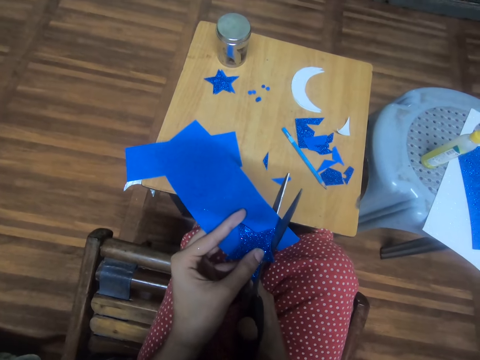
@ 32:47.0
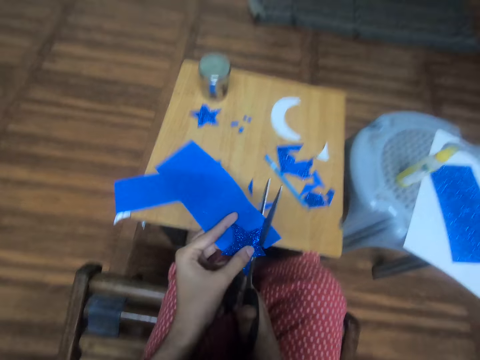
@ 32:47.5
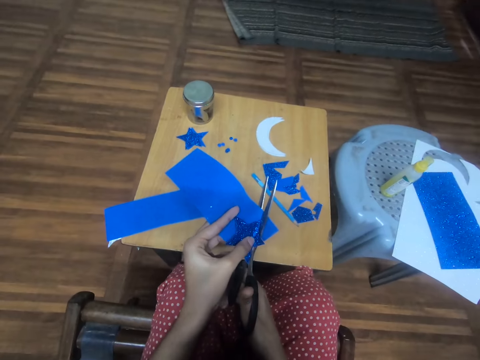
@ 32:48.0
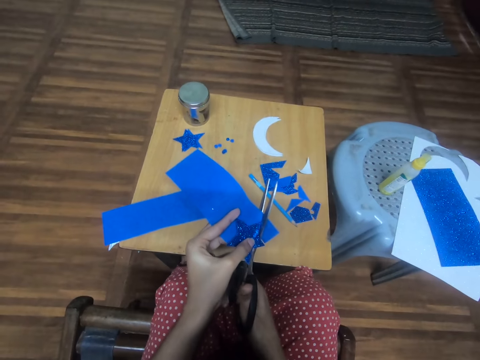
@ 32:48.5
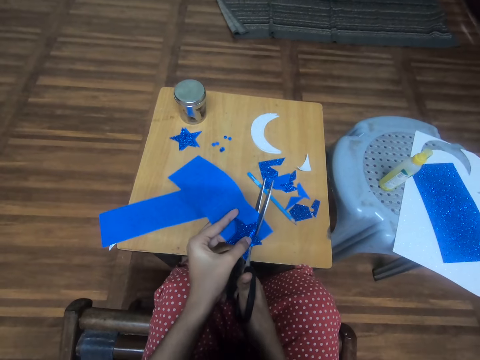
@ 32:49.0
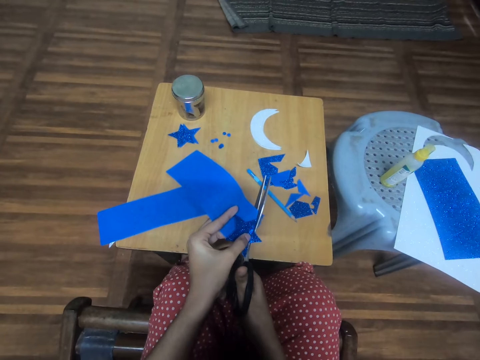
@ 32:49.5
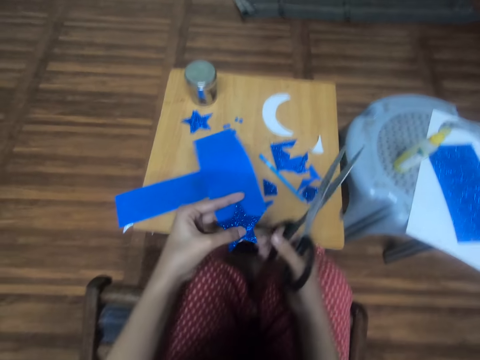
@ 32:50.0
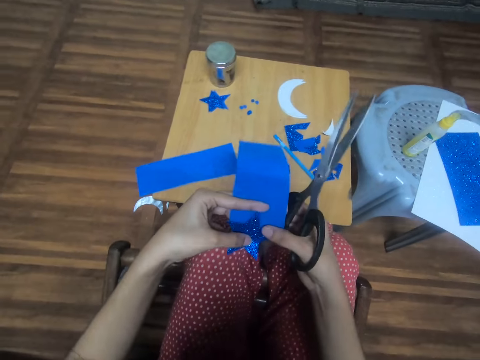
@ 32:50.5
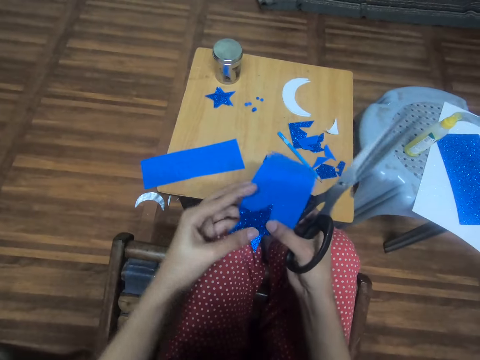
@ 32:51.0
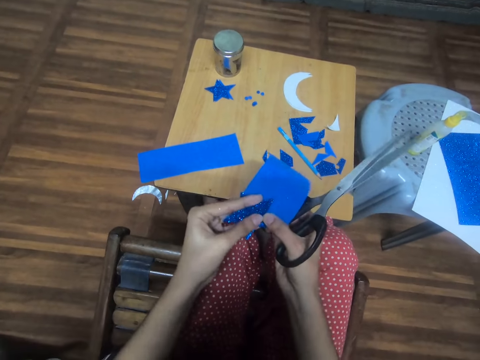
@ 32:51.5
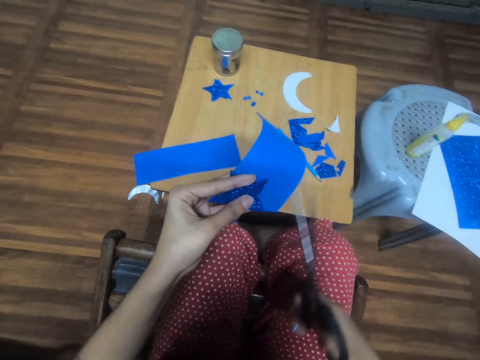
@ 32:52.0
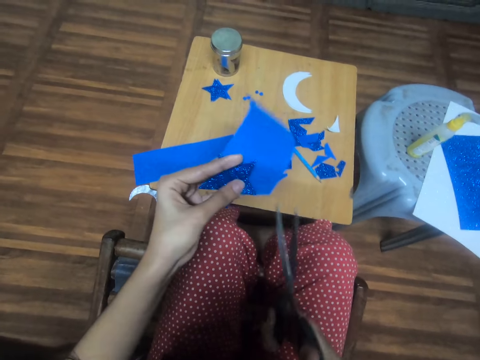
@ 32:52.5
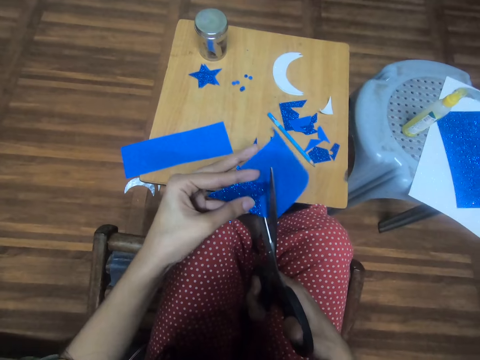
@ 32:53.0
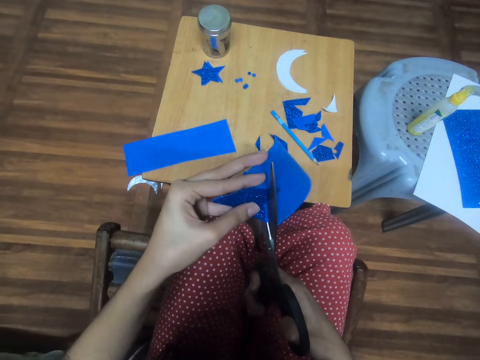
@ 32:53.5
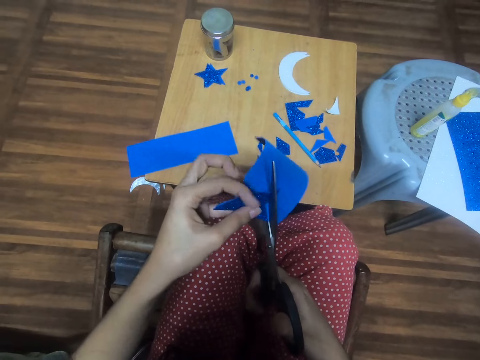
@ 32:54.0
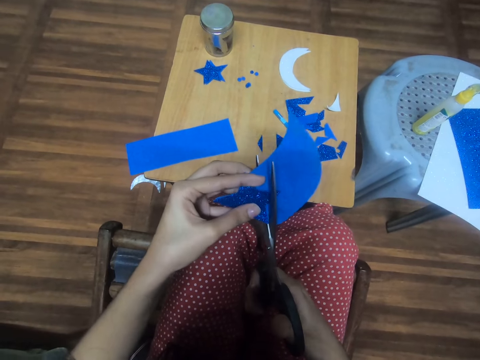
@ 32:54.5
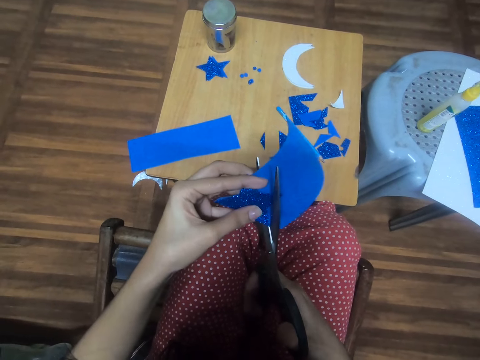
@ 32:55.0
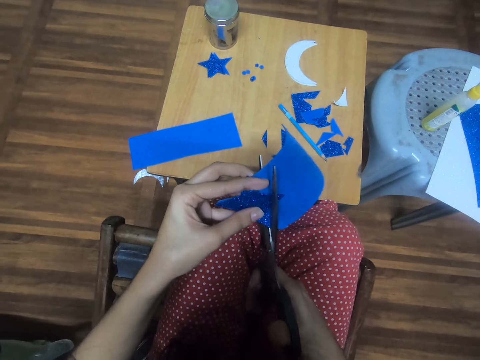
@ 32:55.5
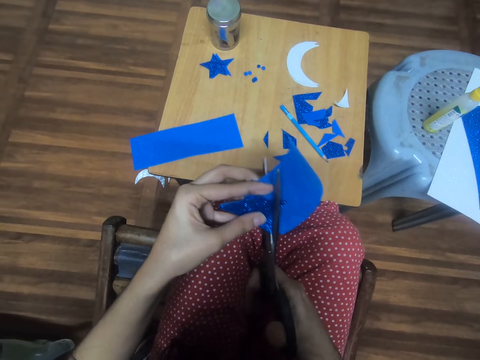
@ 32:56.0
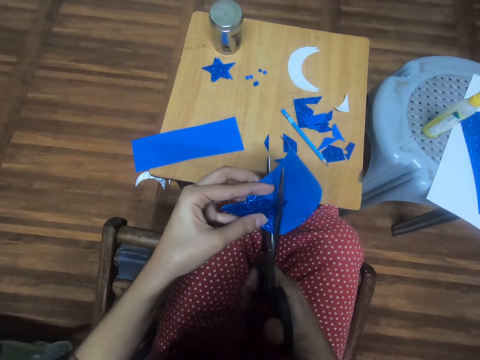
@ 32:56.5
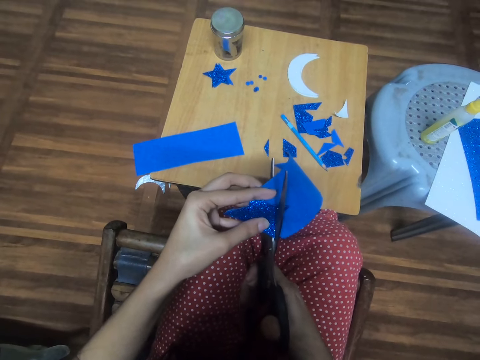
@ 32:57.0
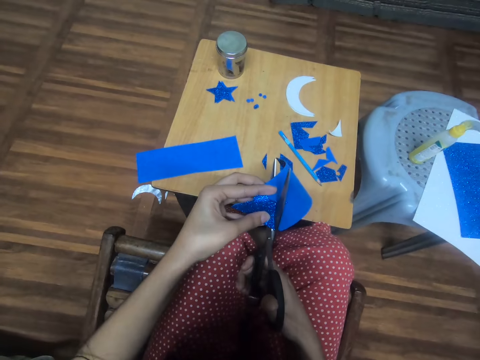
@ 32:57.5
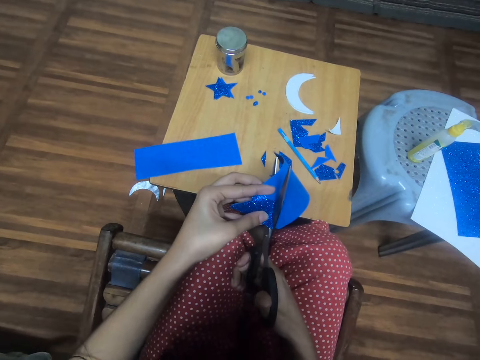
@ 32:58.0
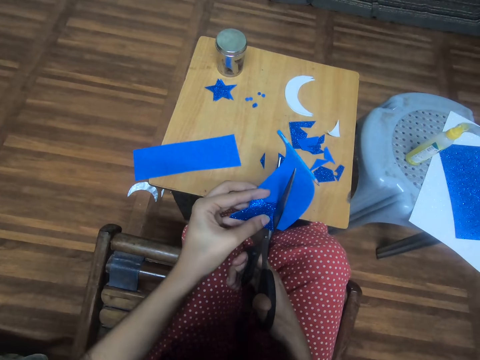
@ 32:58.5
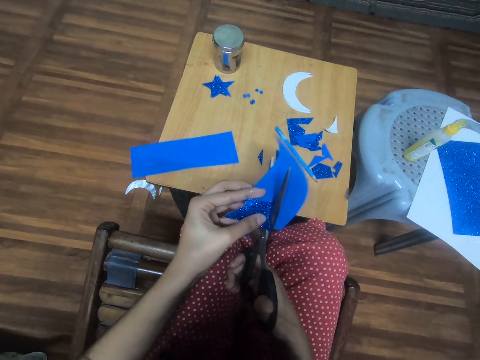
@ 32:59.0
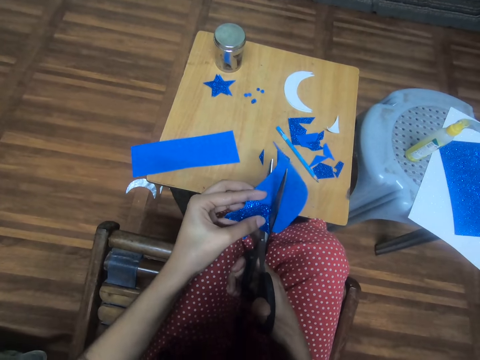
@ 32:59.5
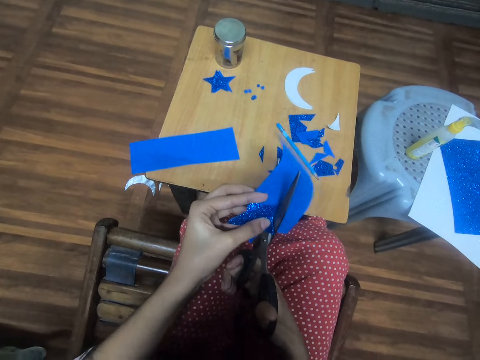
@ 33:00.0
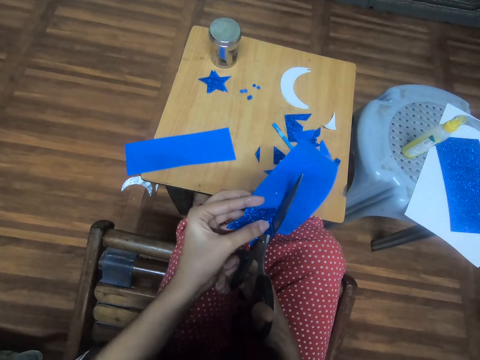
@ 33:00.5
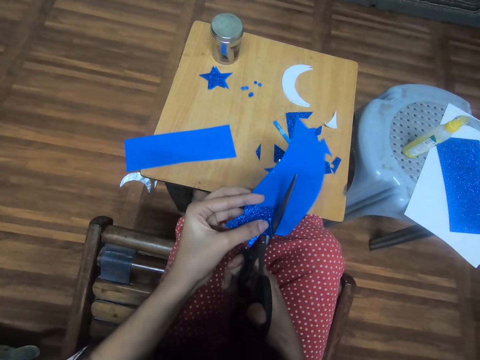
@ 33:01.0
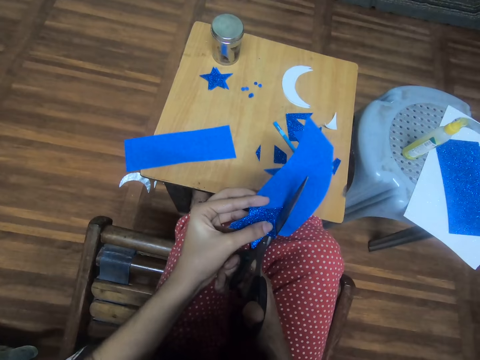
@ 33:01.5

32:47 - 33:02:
The camera wearer cuts a piece of paper and drops it on the stool. They hold the paper. They turn the paper. They cut the paper with a scissor.

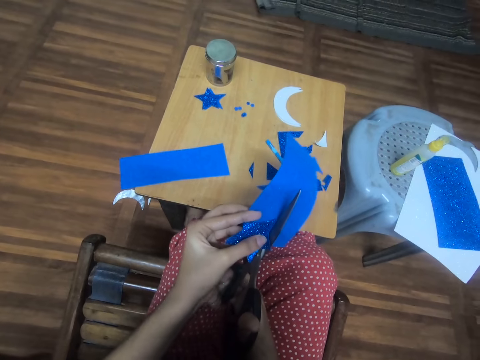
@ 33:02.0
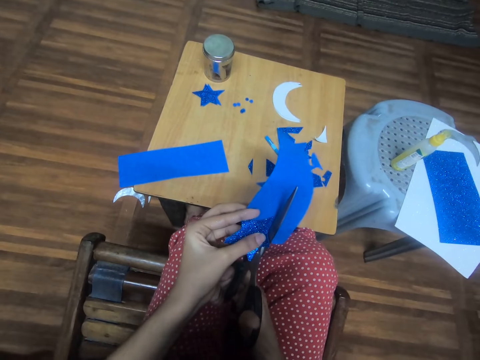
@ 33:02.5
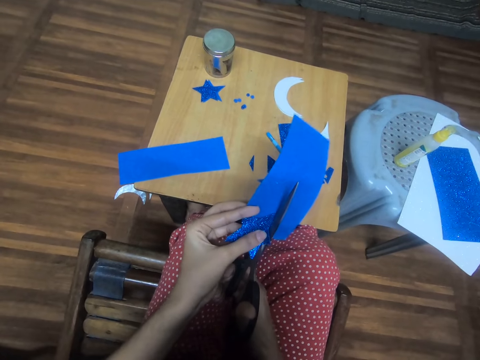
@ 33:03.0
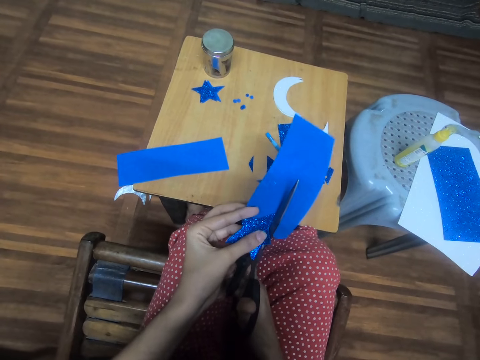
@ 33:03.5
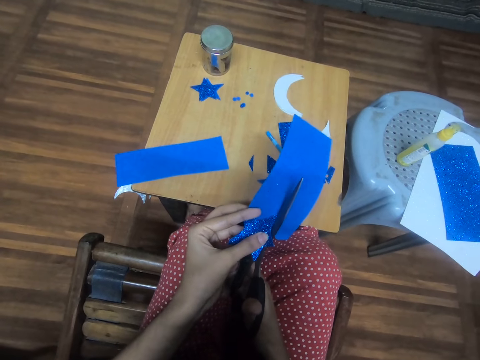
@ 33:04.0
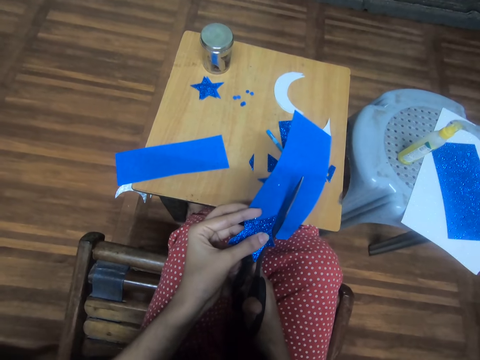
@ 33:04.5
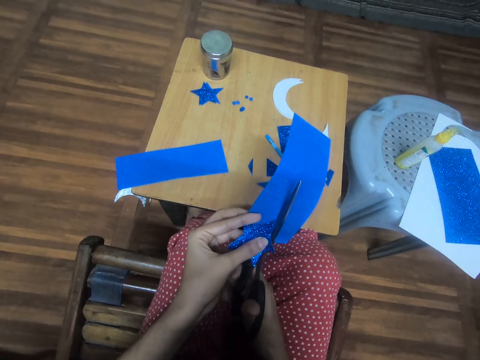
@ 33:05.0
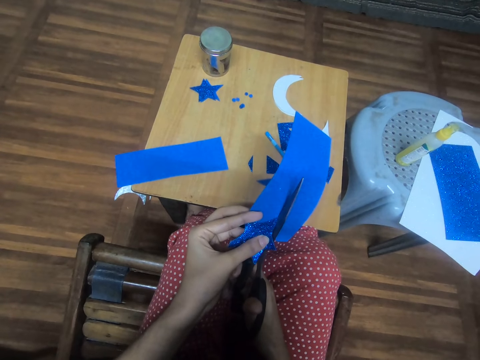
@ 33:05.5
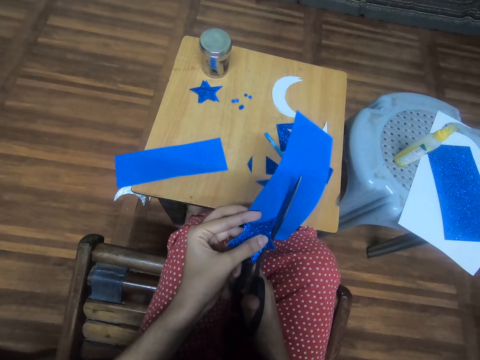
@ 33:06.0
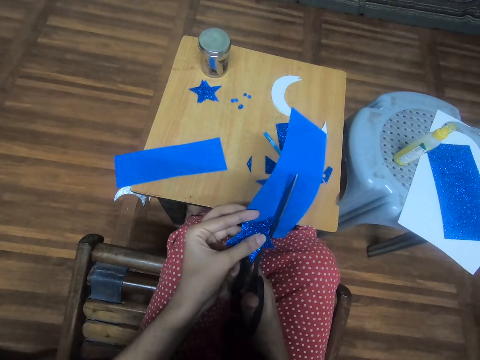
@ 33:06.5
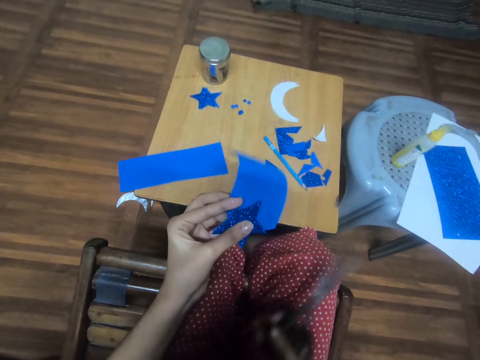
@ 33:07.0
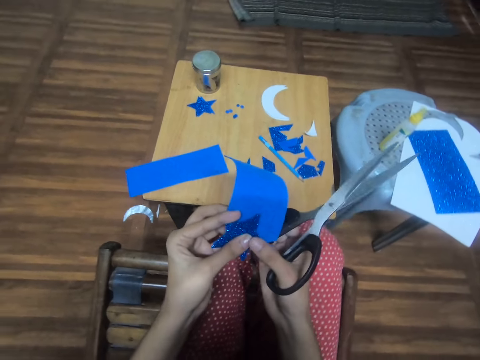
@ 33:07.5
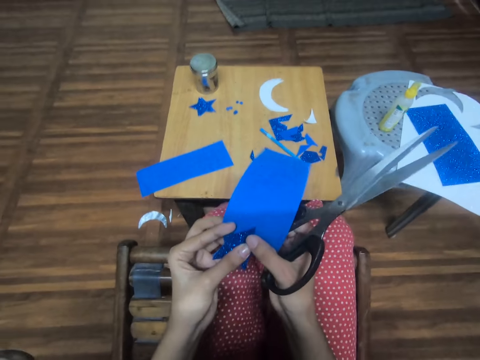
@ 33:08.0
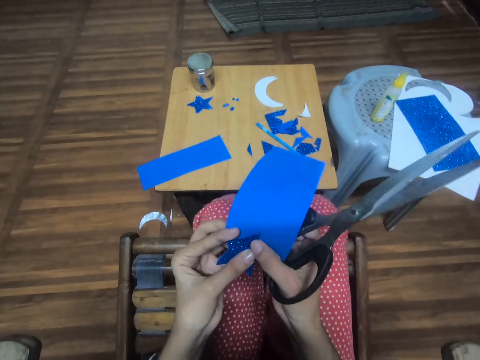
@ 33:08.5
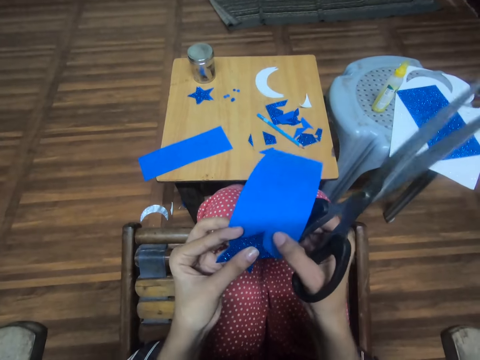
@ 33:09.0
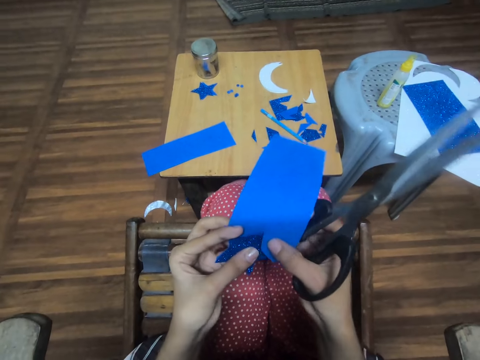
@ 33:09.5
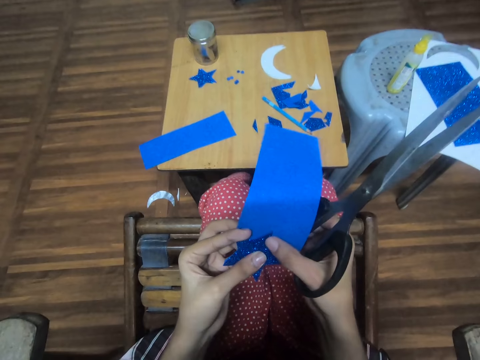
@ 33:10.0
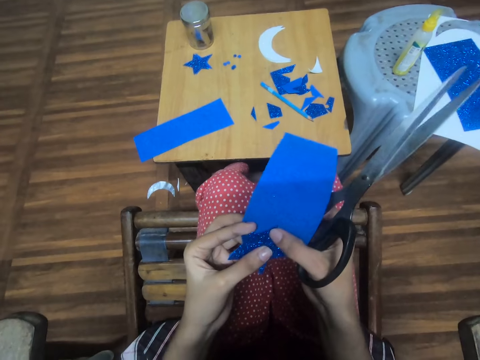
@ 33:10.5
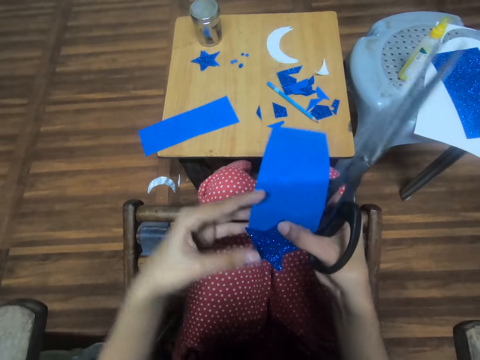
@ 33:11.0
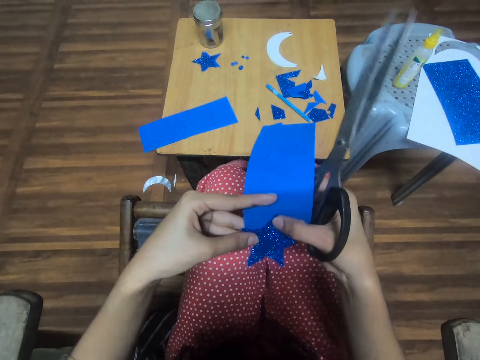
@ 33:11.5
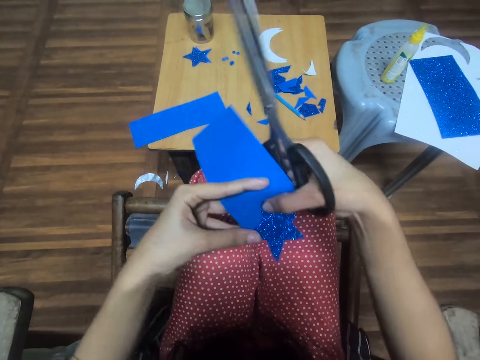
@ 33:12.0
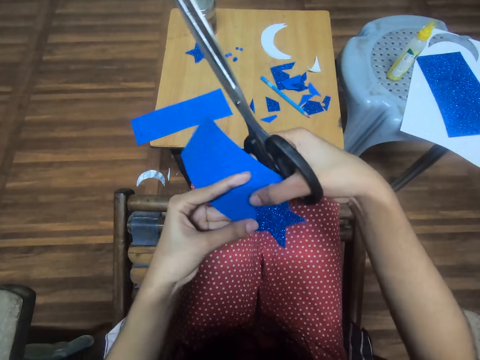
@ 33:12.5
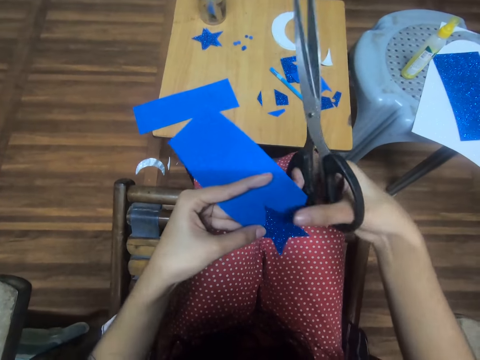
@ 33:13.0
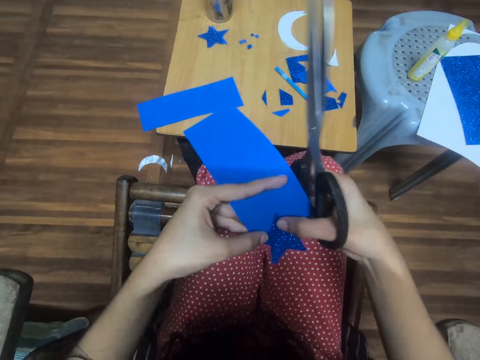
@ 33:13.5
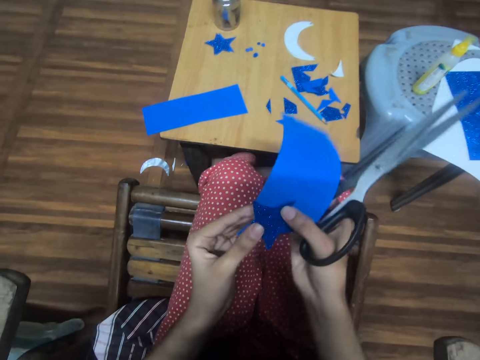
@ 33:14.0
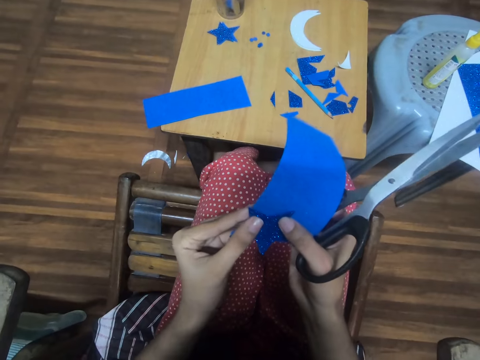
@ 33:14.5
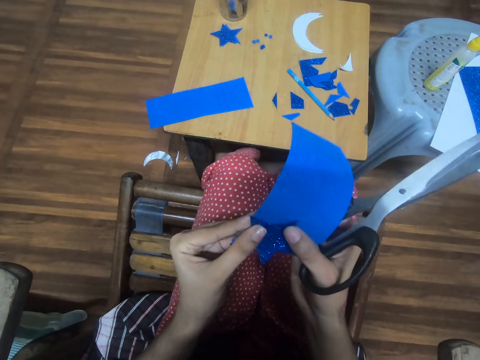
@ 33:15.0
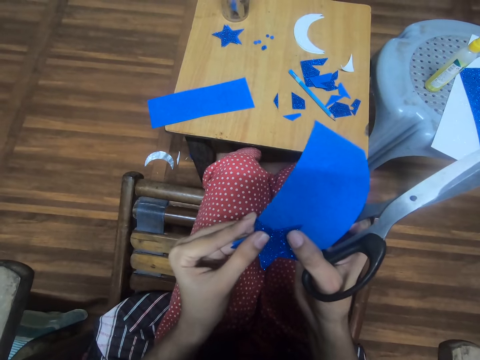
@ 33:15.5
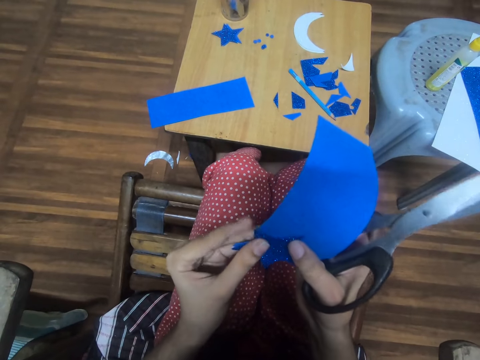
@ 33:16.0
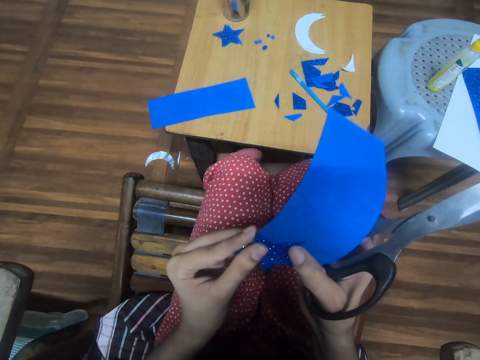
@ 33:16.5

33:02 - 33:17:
The camera wearer removes the scissor from the paper. They hold the paper. They look at the paper. They hold the paper. They turn the paper. They hold the paper. They turn the paper. They look at the paper.
